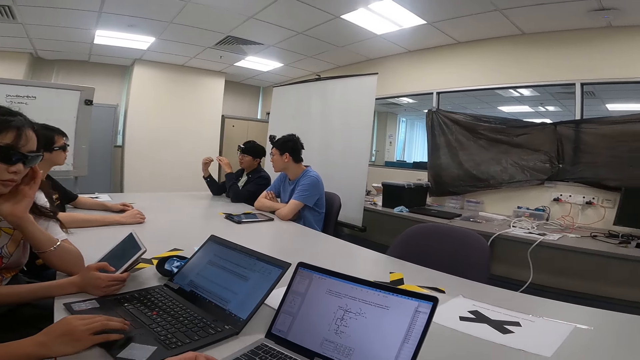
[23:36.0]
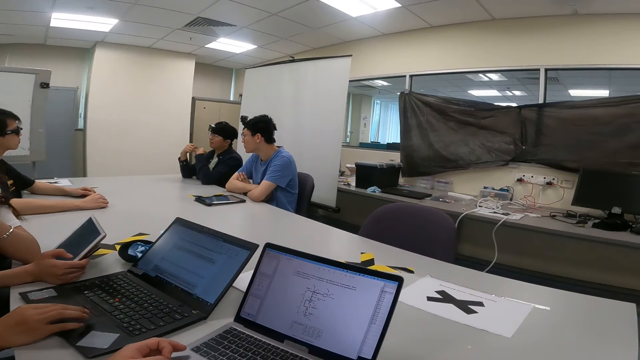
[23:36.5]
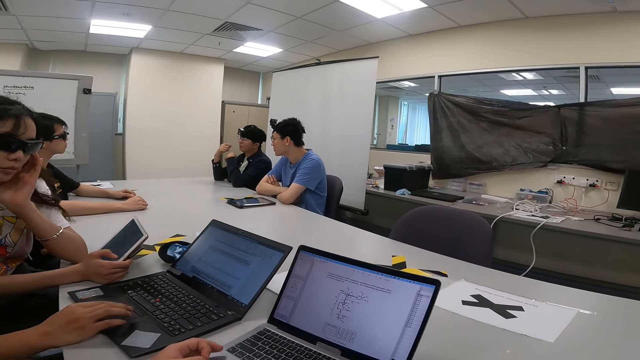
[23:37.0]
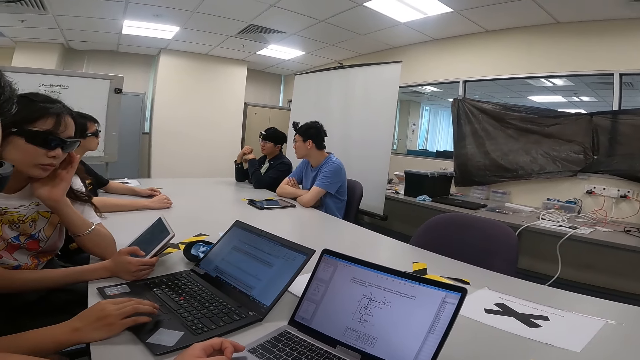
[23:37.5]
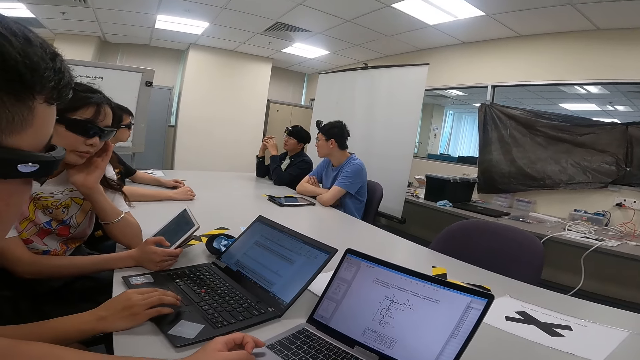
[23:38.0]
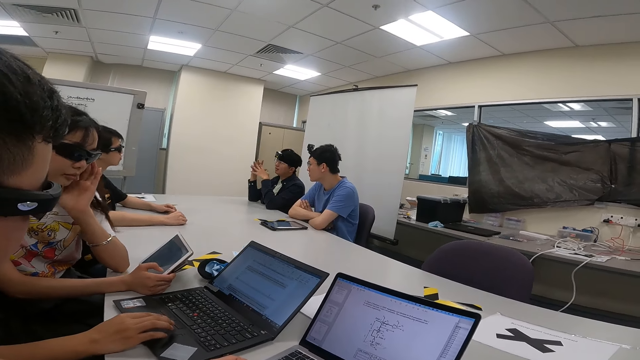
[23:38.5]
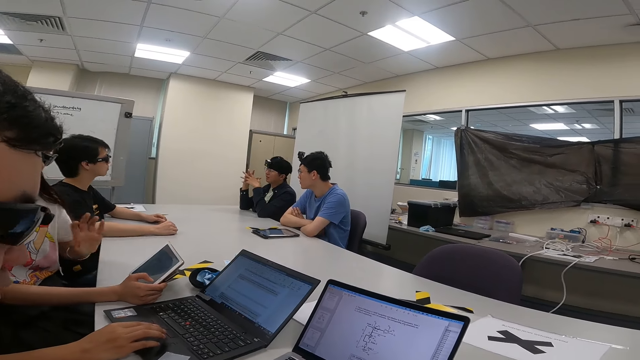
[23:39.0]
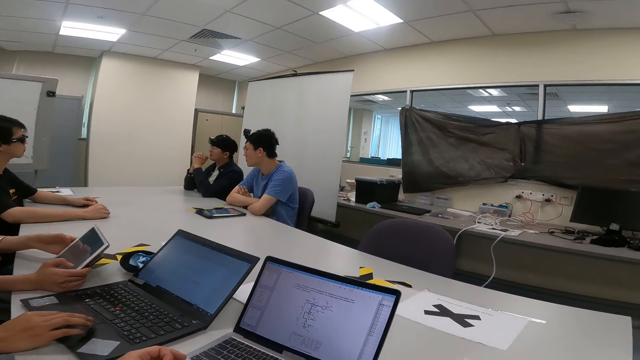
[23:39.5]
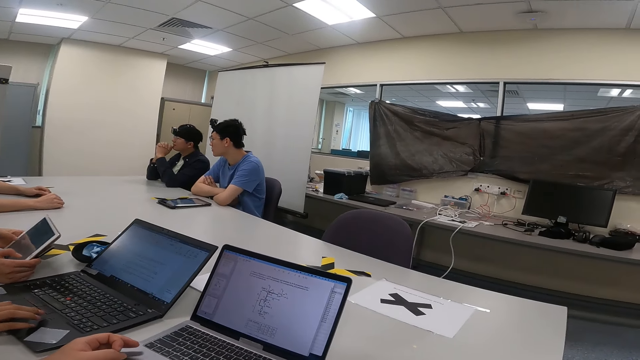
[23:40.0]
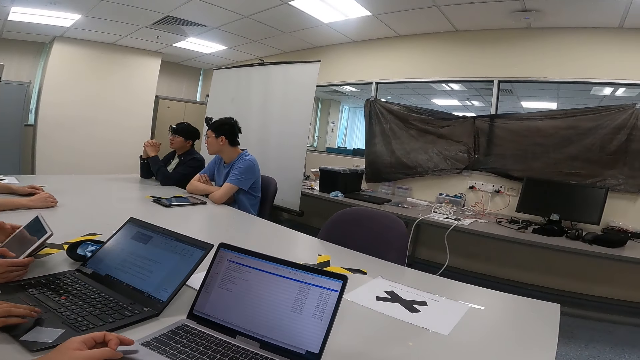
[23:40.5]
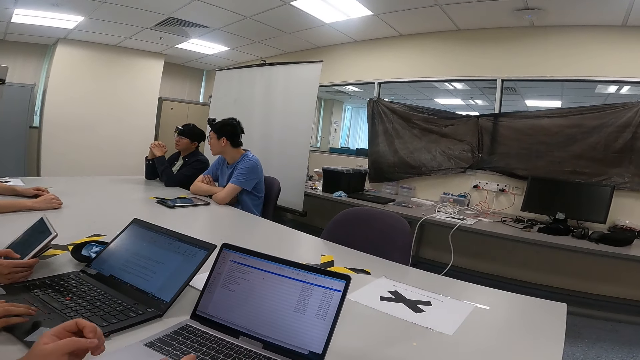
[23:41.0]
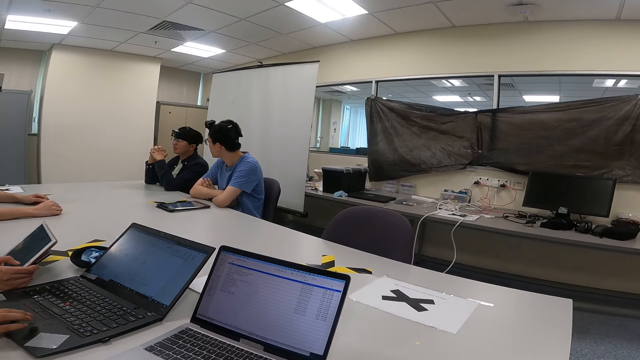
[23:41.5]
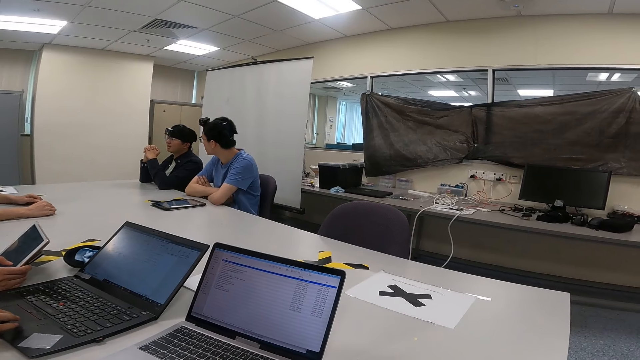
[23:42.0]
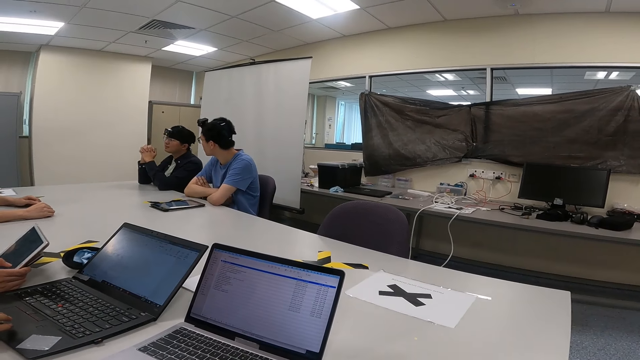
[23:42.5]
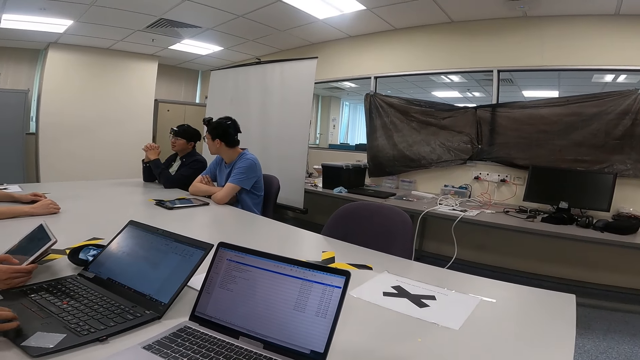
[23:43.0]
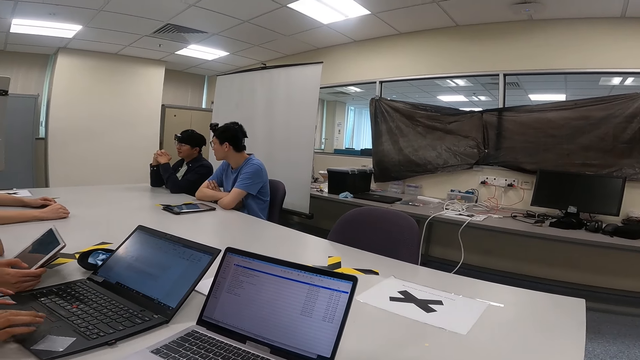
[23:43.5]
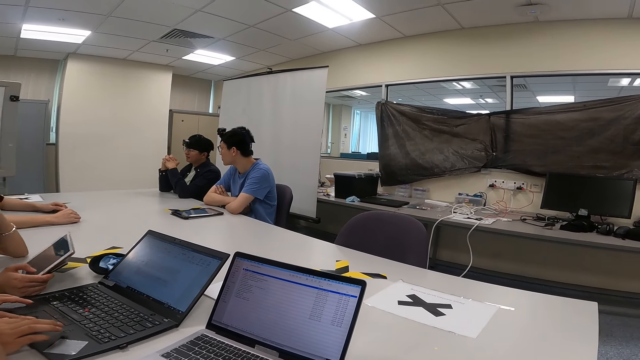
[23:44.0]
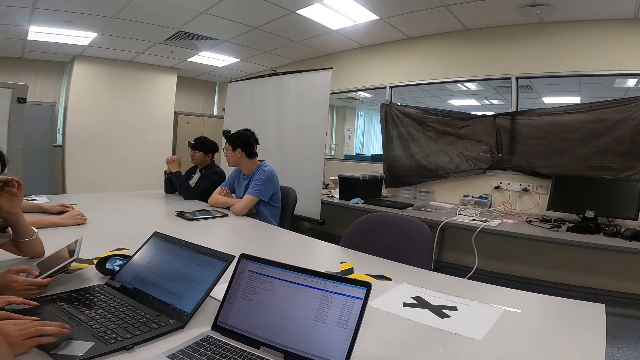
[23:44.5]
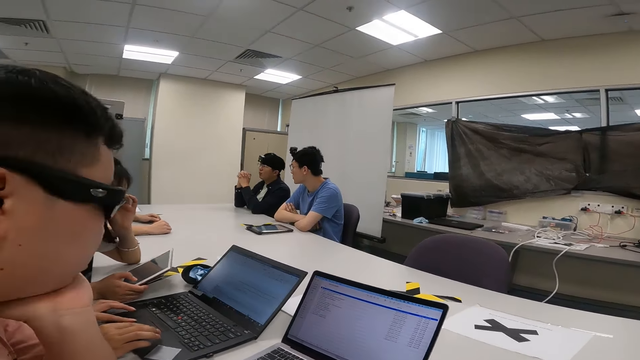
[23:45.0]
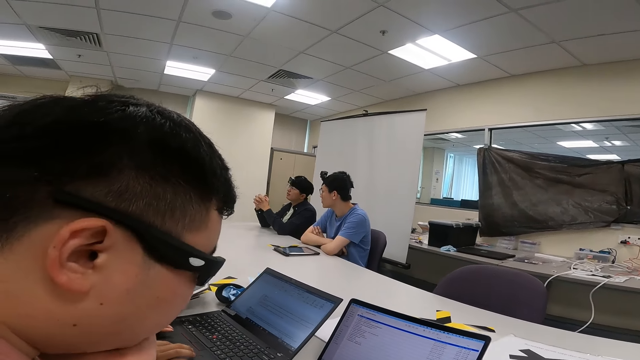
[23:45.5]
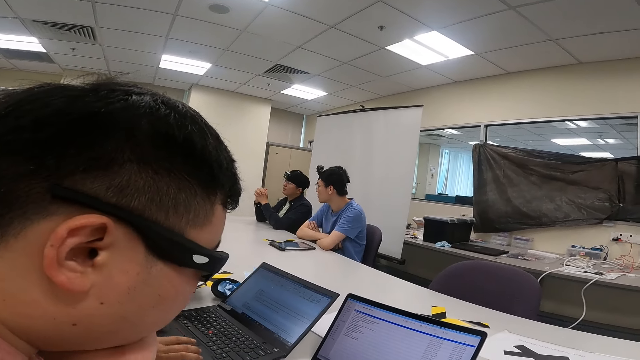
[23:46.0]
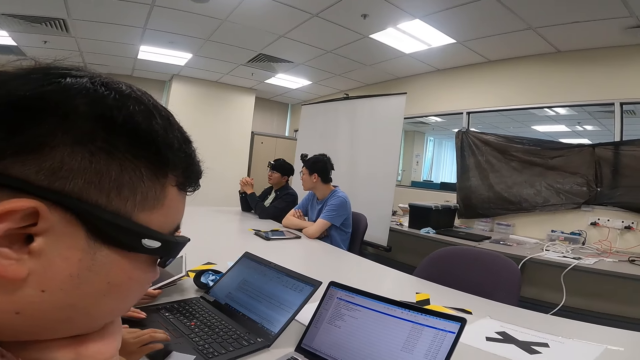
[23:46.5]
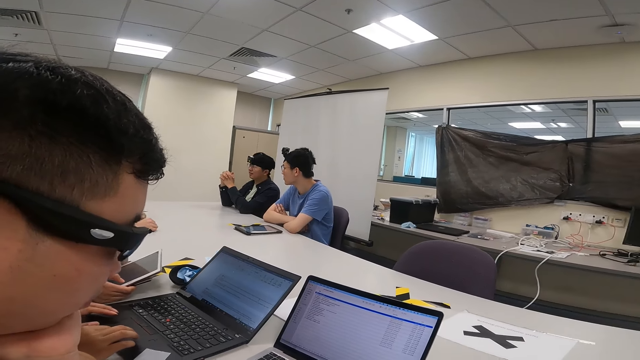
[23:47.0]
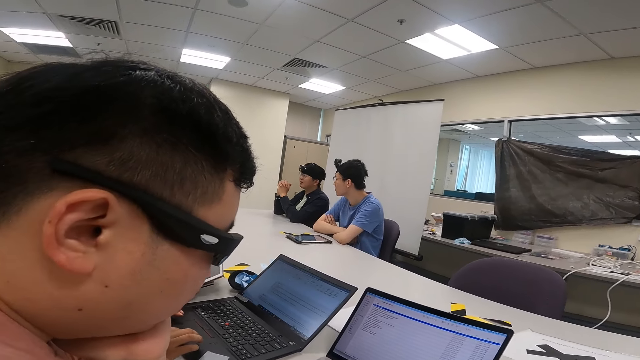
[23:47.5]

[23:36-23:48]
A person touches the laptop. Another person scrolls the tablet. The camera wearer touches the laptop sensor. A third person moves the hand to the face. The first person touches the tablet. A person scrolls the iPad. The second person moves the tablet on the table.

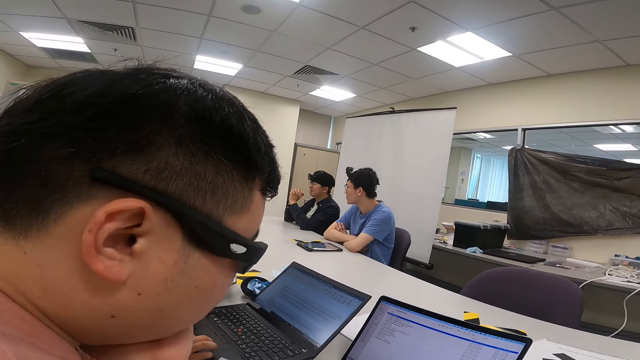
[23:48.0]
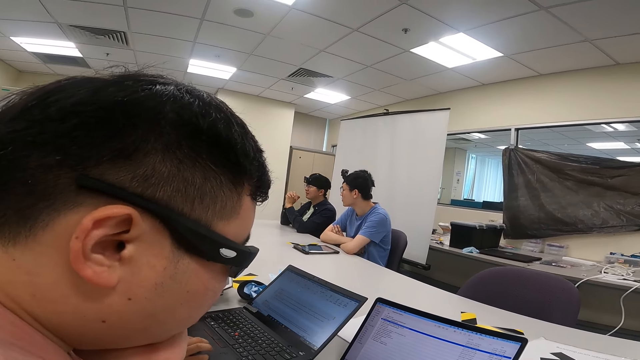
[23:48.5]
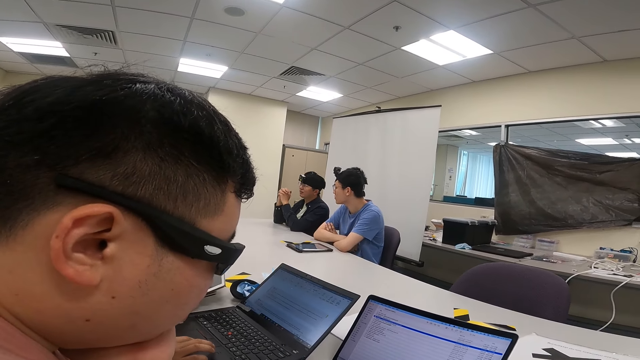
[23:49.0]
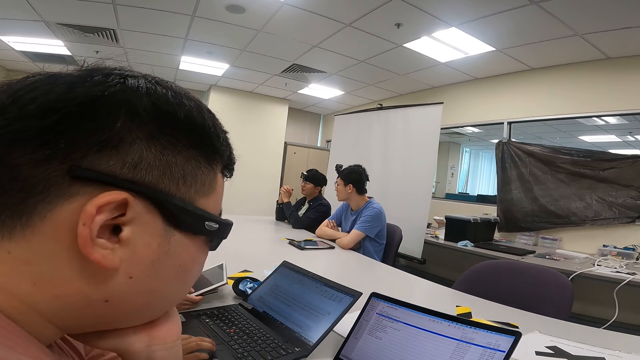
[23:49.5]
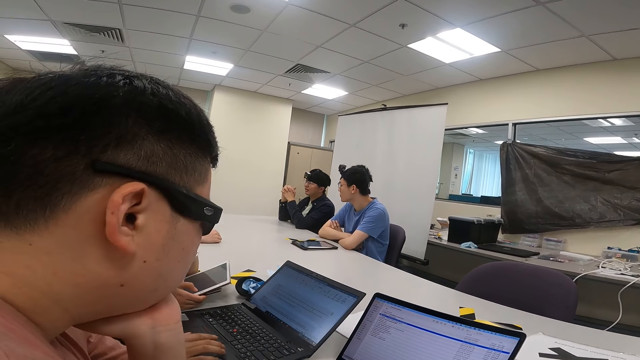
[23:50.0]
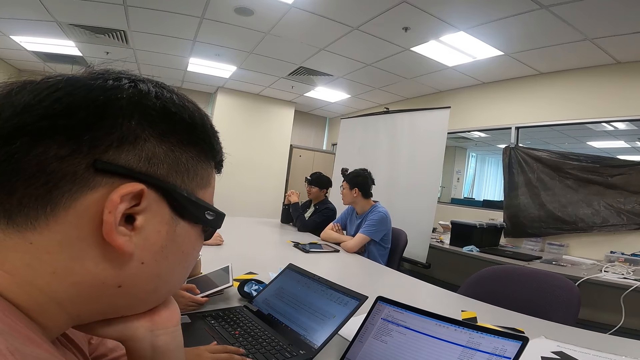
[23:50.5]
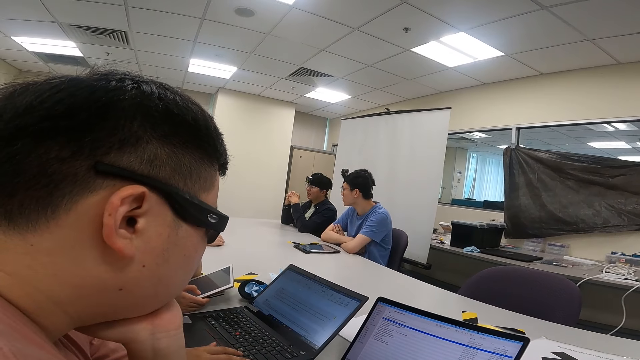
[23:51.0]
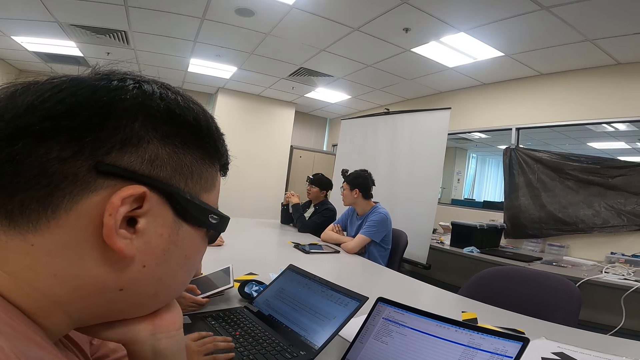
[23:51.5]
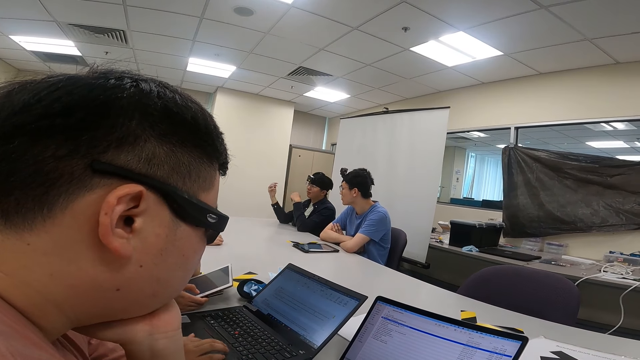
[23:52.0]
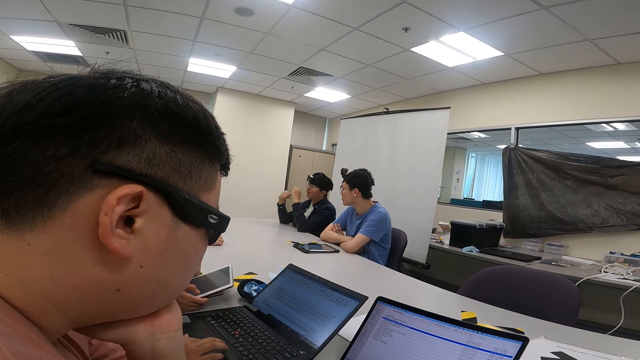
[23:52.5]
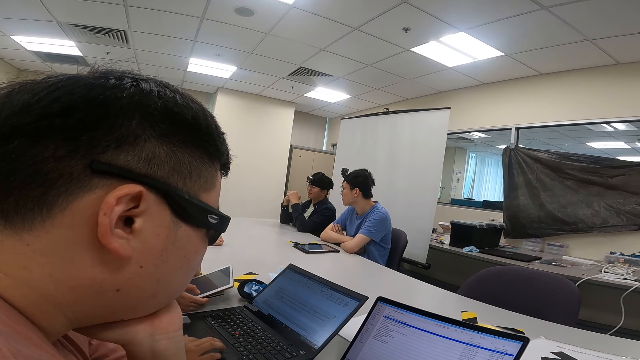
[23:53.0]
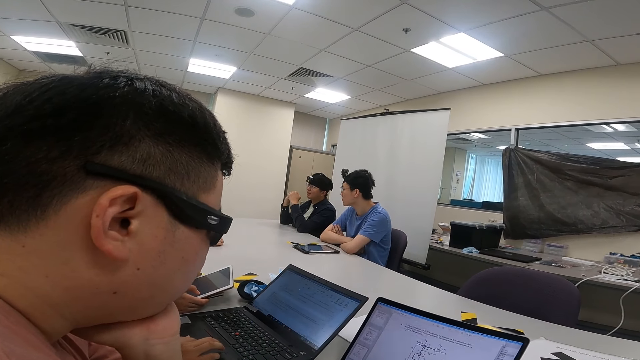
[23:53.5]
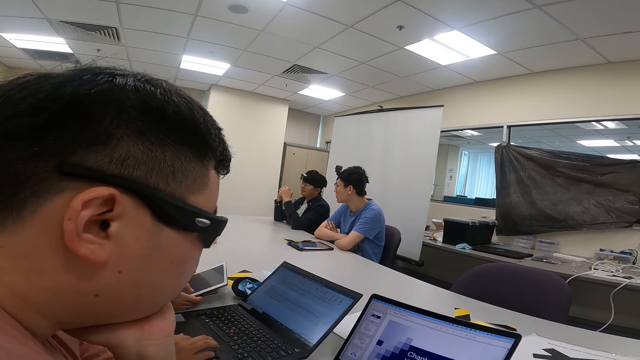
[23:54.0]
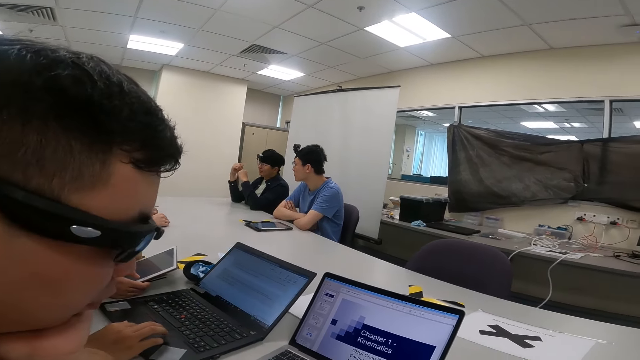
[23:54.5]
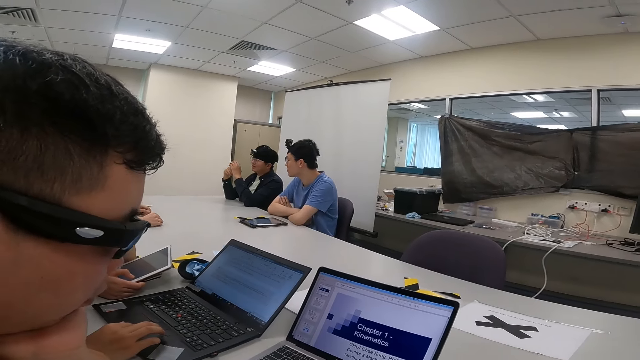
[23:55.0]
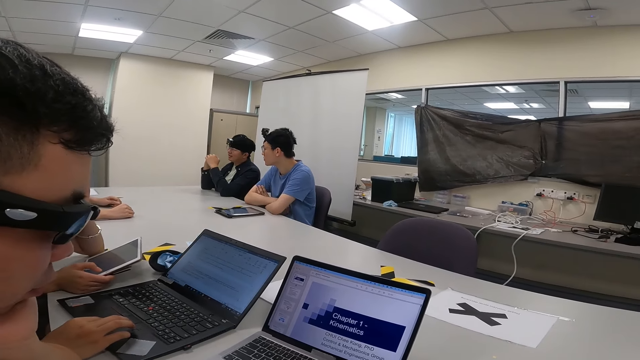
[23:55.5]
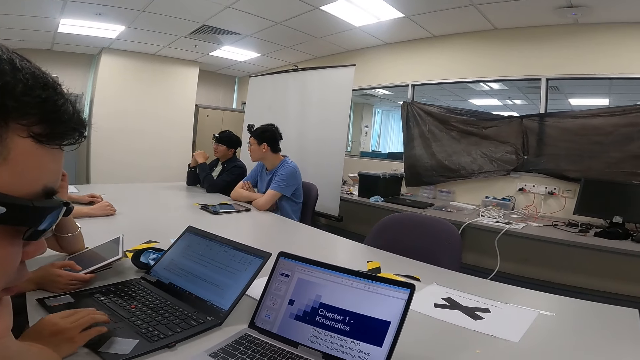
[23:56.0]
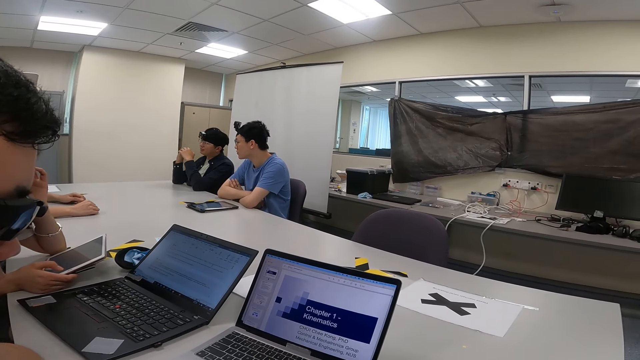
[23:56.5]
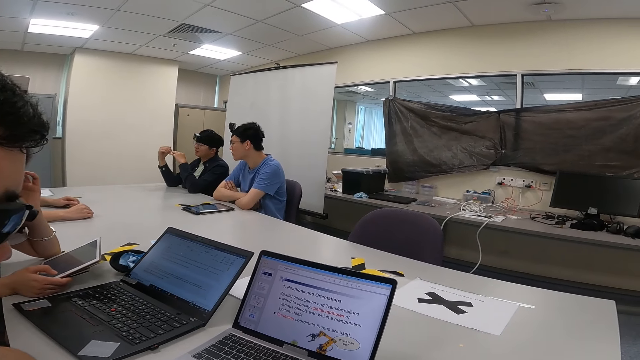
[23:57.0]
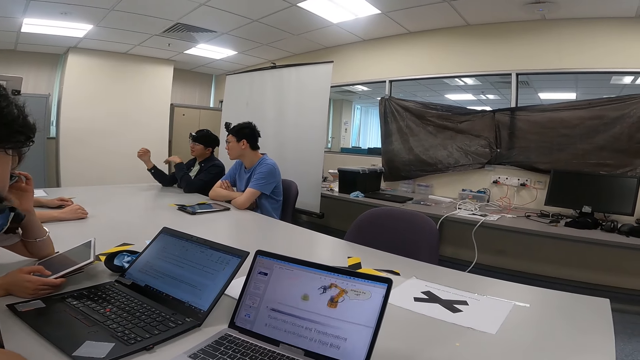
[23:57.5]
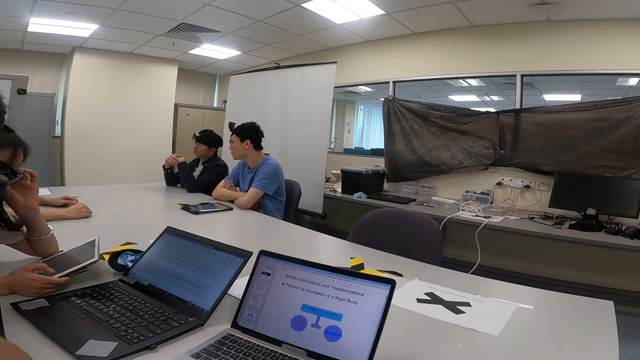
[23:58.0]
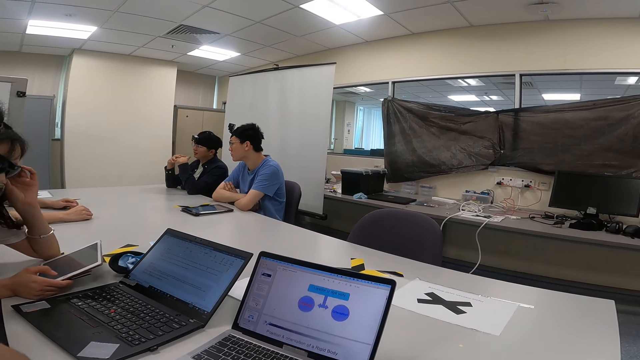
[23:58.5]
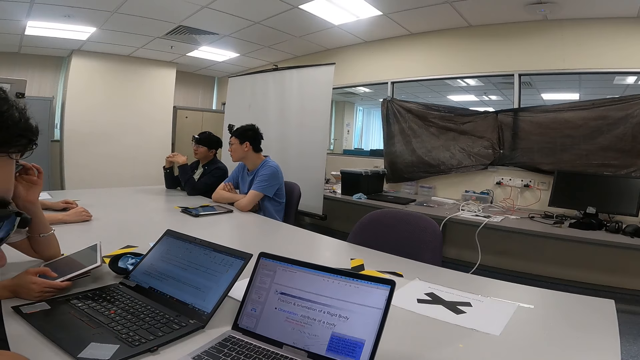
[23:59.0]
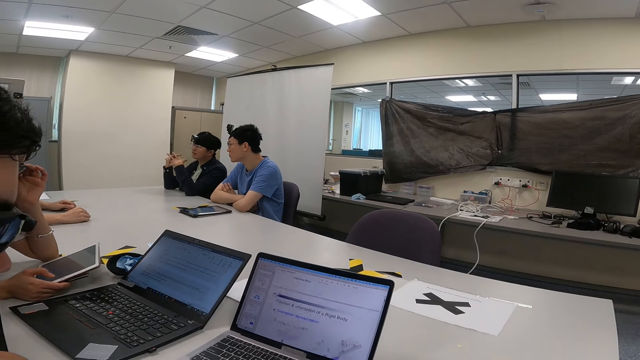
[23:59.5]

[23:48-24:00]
A person moves the hand while talking. Another person stares at the other laptop. A third person removes the hand from the tablet. The second person moves the head from the camera.
